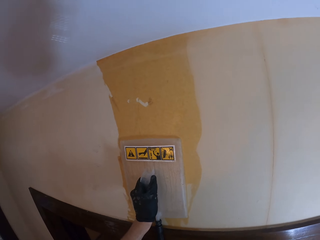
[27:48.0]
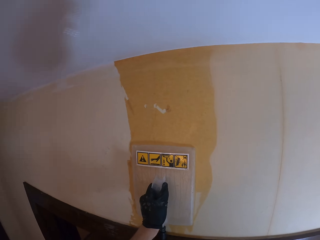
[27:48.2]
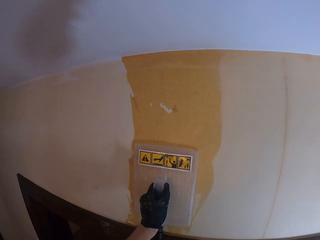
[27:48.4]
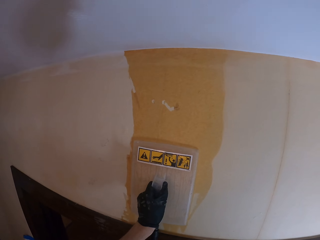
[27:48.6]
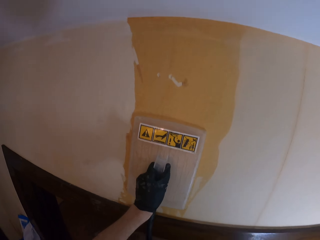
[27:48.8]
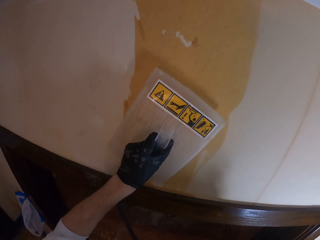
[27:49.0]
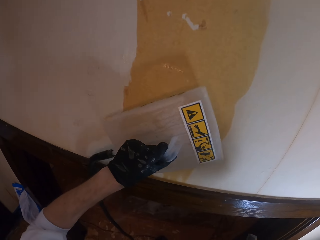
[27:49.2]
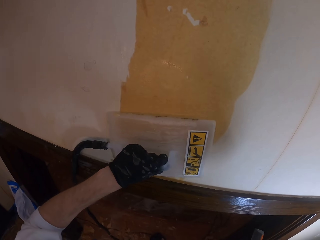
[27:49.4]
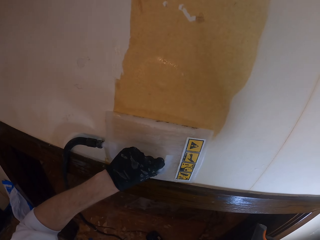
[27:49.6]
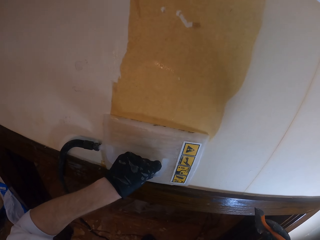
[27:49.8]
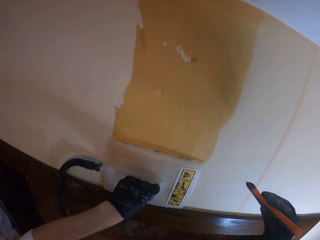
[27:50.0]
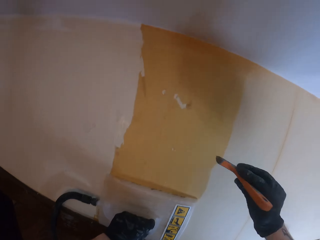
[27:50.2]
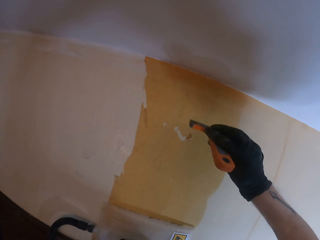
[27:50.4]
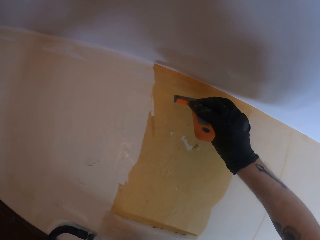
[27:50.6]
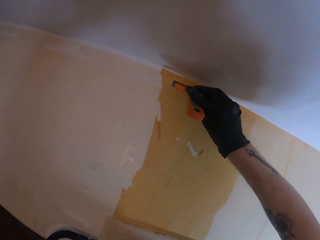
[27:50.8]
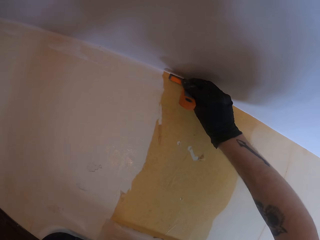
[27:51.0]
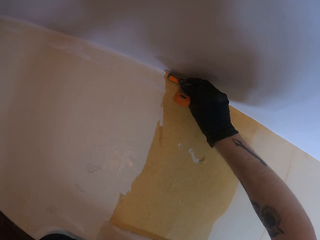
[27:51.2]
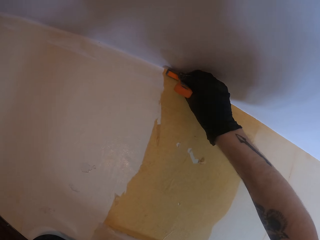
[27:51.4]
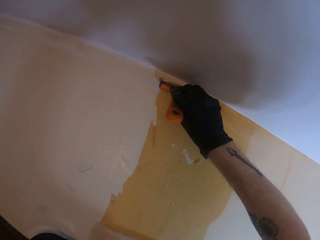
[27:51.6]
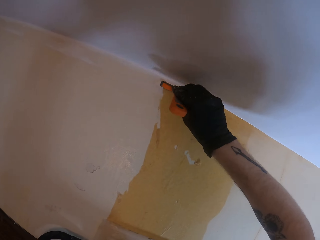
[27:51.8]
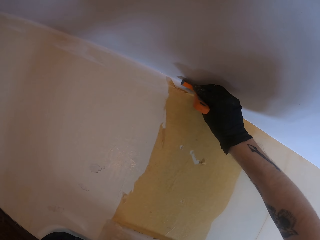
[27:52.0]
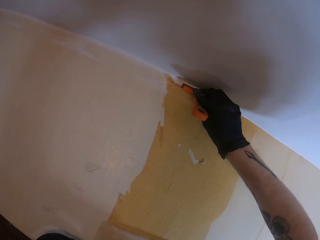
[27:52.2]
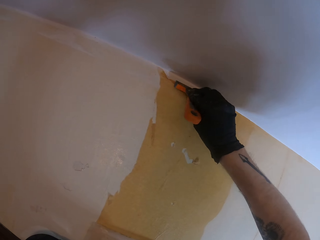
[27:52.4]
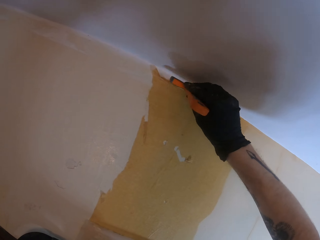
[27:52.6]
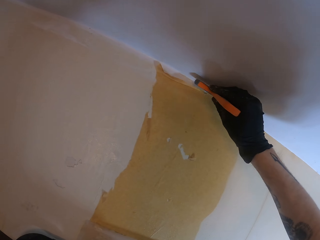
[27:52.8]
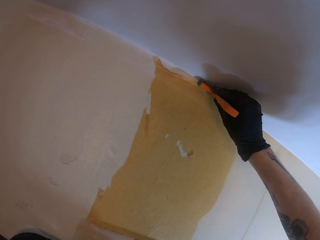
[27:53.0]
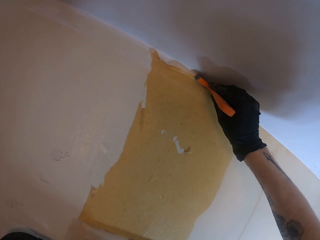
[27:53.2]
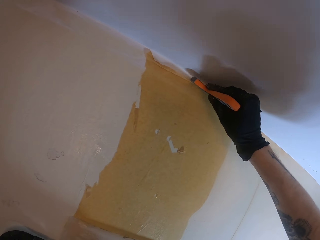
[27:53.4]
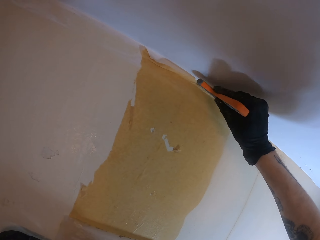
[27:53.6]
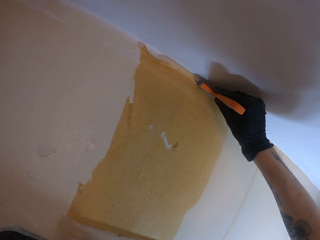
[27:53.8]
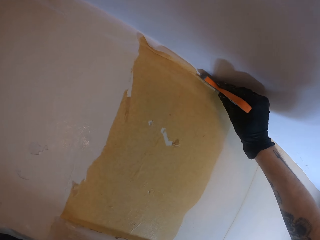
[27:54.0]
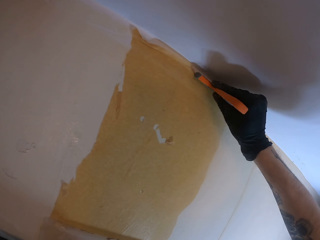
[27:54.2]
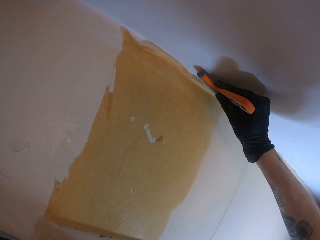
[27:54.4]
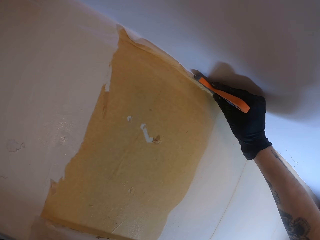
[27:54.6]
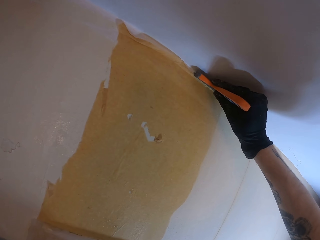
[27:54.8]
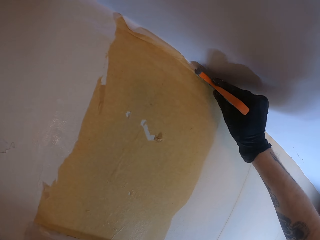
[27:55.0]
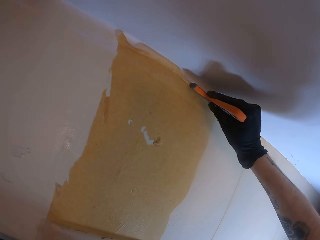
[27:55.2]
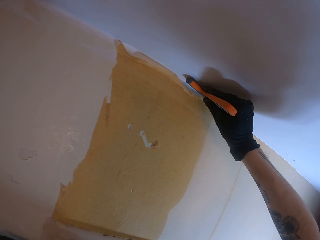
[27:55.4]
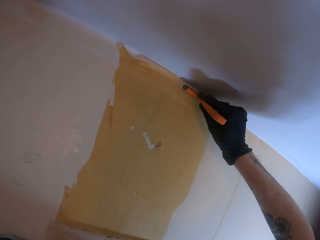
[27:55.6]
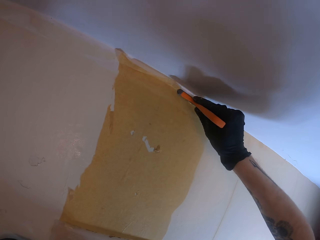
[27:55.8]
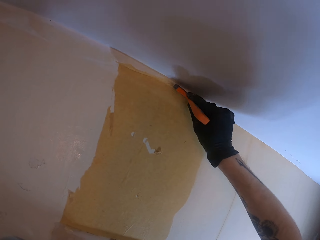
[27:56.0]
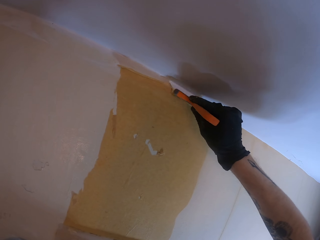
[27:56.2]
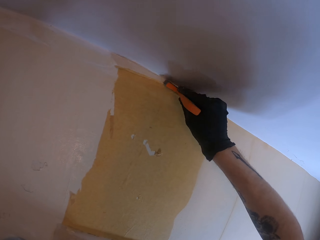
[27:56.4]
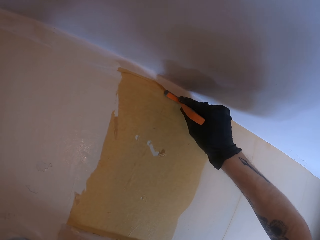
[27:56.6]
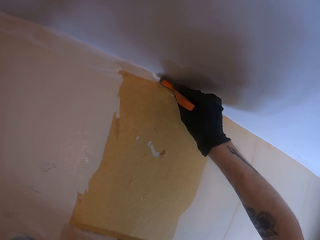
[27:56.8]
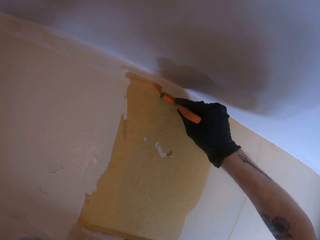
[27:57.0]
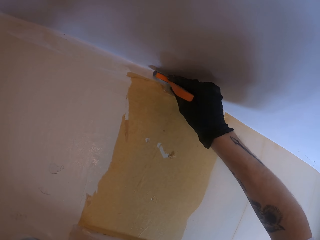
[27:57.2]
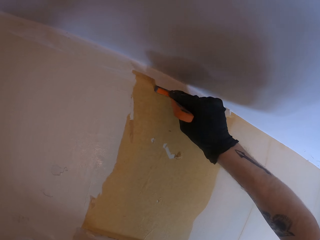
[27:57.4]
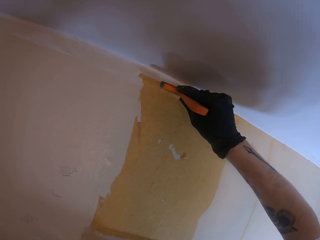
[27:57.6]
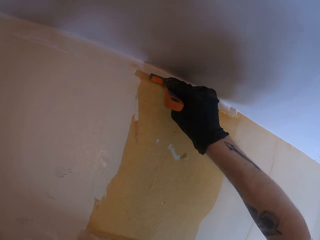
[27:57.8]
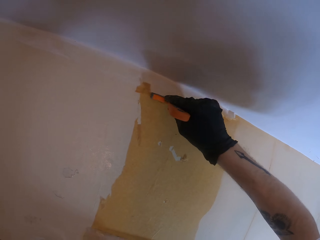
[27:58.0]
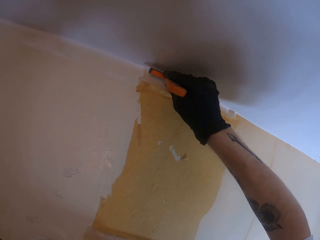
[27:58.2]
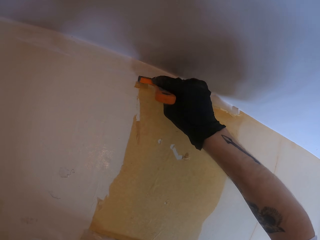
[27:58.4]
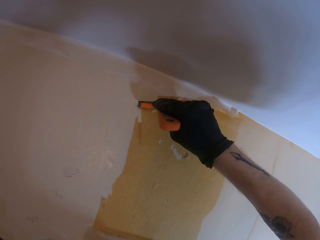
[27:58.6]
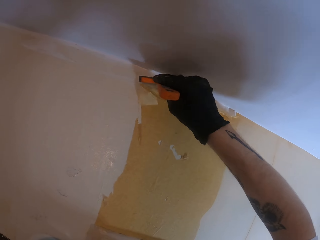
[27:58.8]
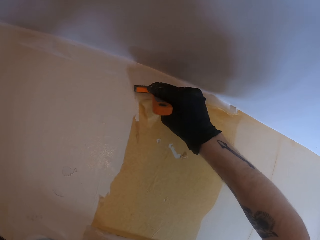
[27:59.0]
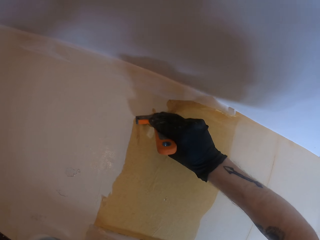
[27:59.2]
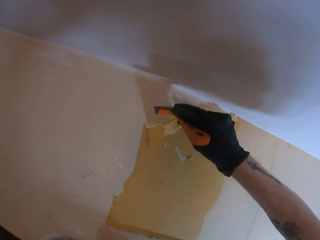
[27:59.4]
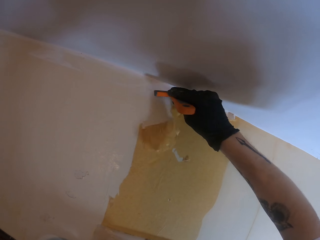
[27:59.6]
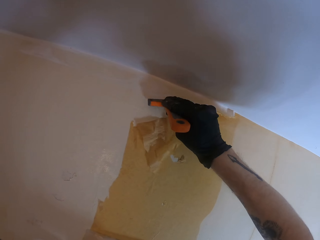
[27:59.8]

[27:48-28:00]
The camera wearer turns an electric wallpaper steamer. They remove a wallpaper with a wall scraper.

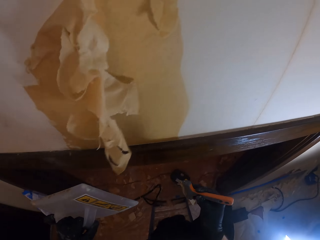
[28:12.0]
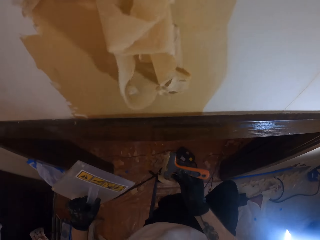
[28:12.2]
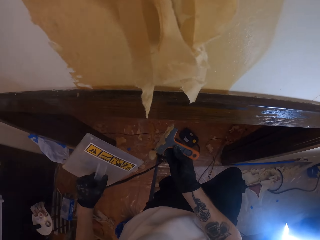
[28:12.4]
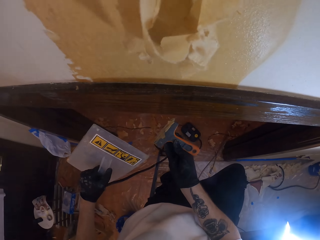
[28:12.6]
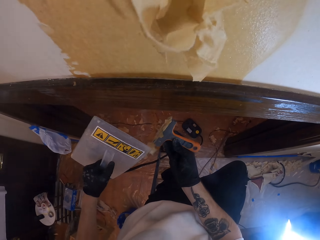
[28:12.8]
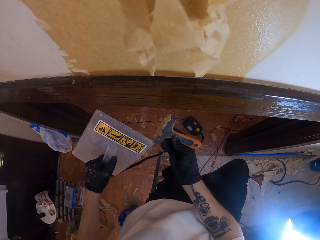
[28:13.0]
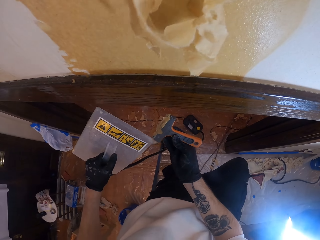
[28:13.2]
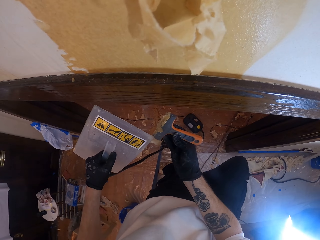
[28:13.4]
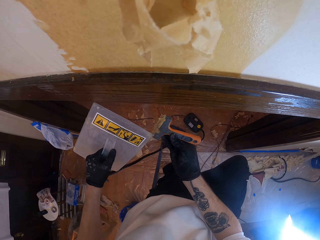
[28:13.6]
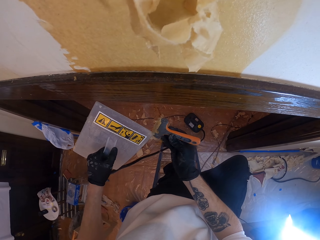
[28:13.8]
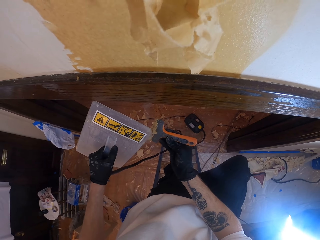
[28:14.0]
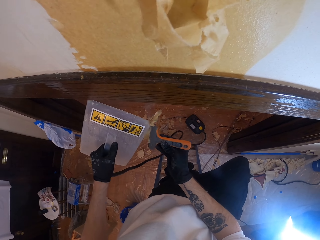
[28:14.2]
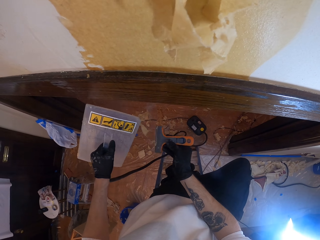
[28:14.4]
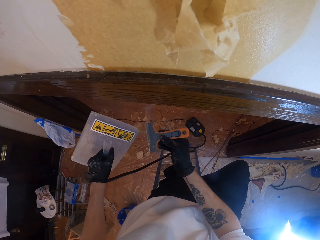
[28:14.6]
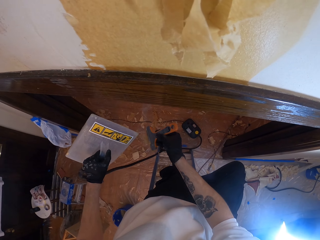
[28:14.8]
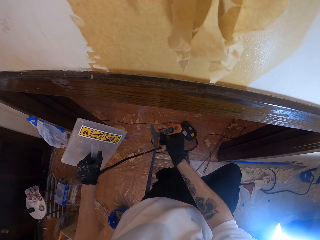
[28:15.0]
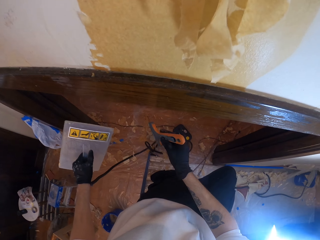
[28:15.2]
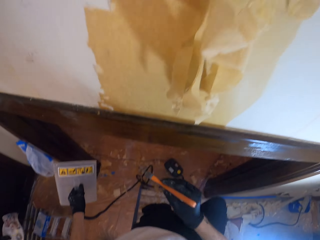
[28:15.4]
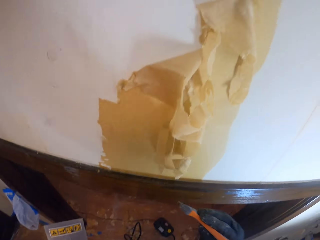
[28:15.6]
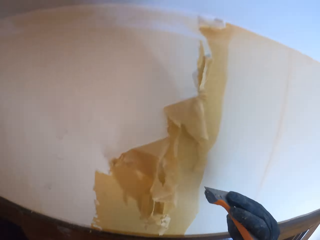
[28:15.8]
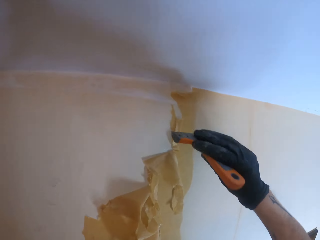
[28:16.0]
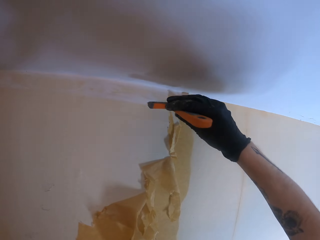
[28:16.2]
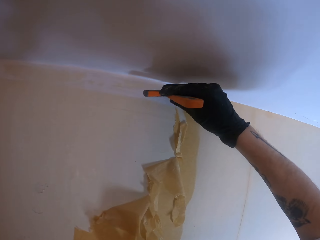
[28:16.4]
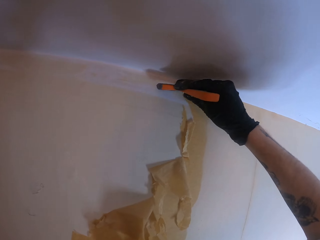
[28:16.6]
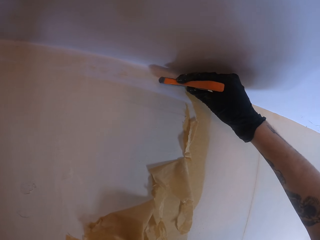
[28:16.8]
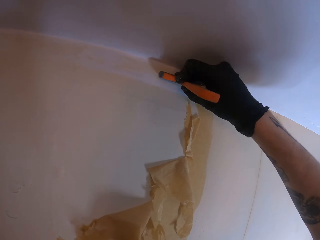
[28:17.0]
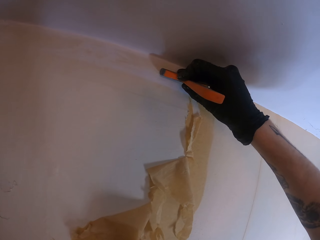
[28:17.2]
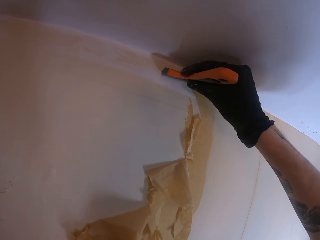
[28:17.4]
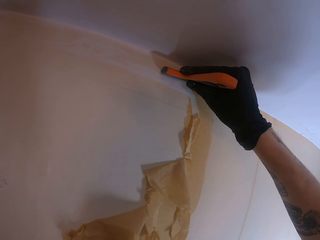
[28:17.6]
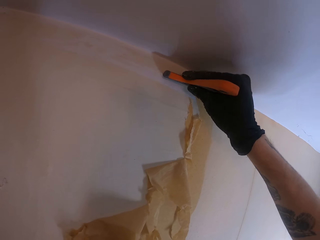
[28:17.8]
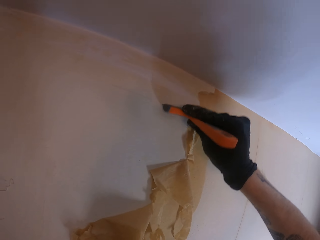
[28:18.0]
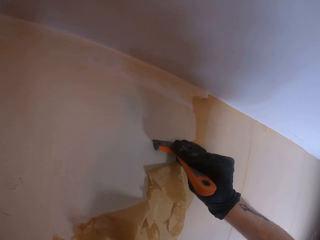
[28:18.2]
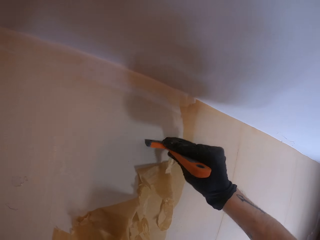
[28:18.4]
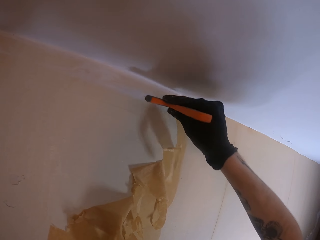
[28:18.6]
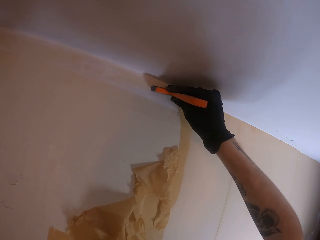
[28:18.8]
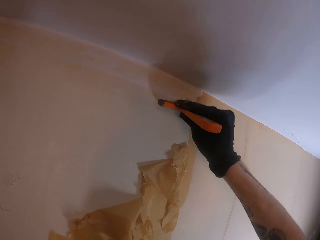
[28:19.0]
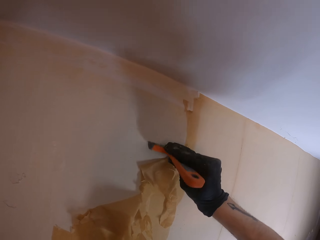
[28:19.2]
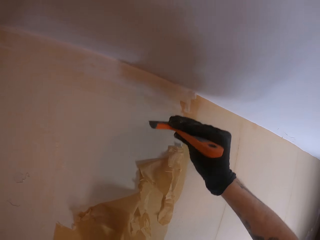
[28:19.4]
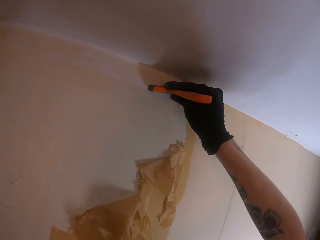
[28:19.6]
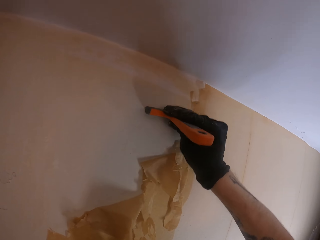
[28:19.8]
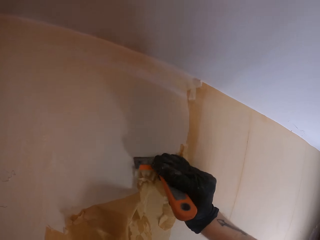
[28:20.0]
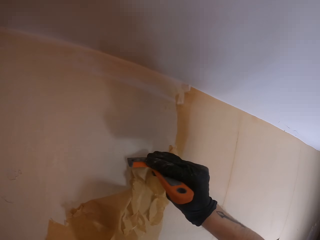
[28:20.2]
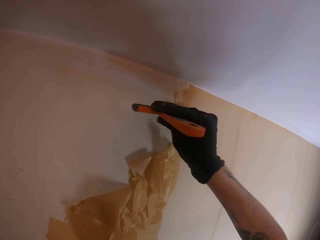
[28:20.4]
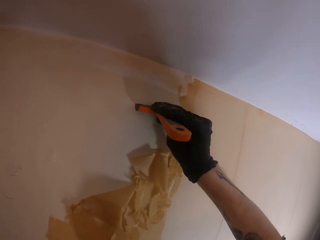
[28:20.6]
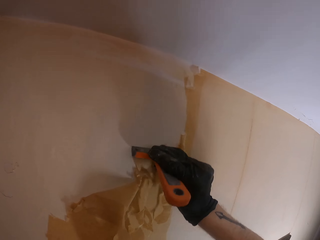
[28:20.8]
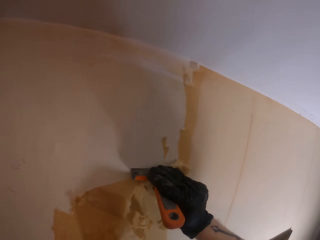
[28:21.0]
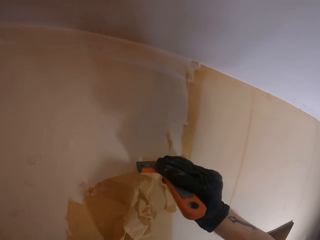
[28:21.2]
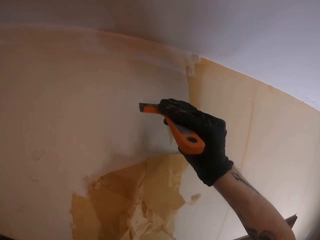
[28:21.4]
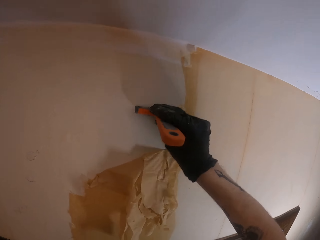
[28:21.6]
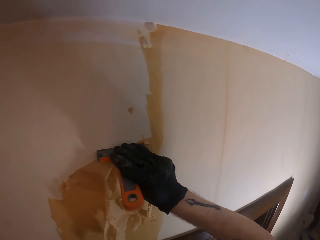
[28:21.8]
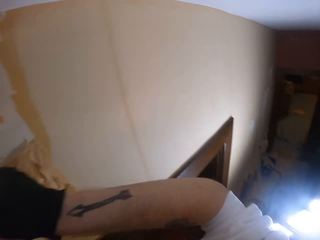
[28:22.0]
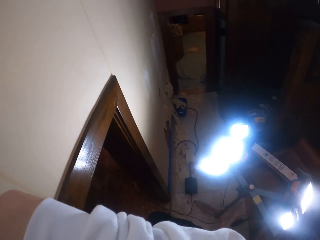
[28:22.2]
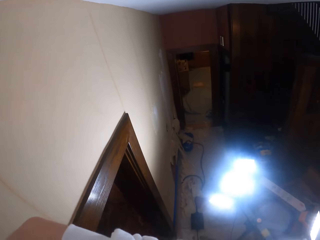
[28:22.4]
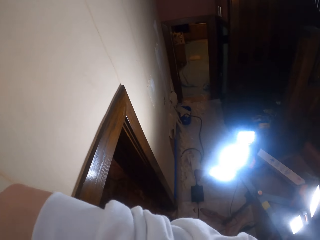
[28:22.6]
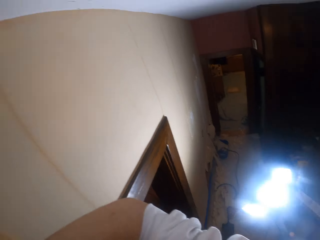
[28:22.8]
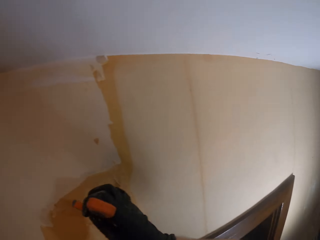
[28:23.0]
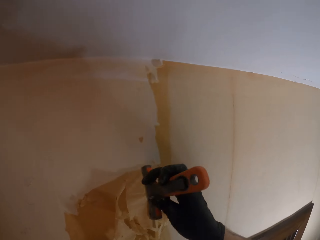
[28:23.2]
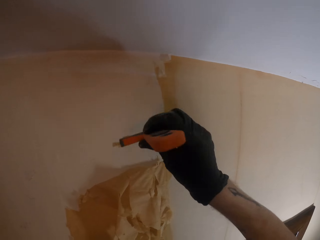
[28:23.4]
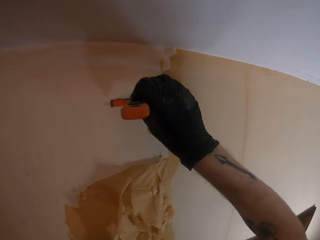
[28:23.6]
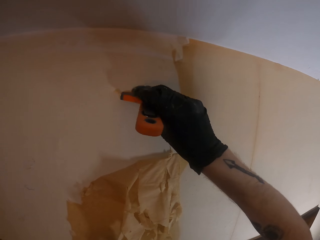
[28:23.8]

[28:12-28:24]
The camera wearer lowers an electric wallpaper steamer. They remove wallpaper pieces from a scraper with a wallpaper remover steamer. They turn down. They remove a wallpaper with a wall scraper. They turn around and look around.
